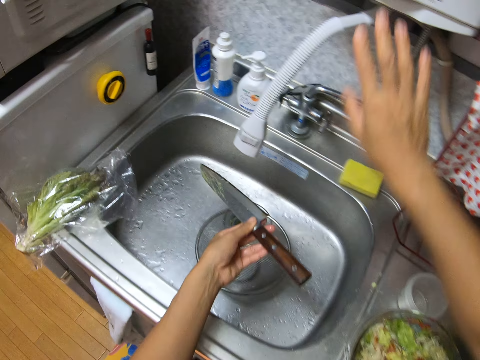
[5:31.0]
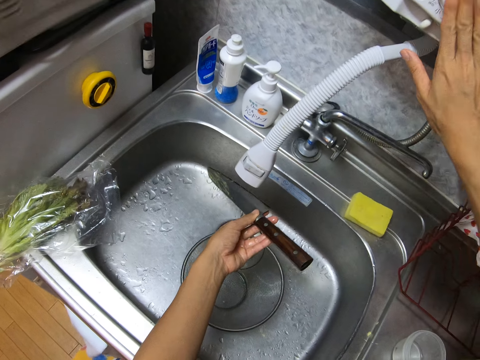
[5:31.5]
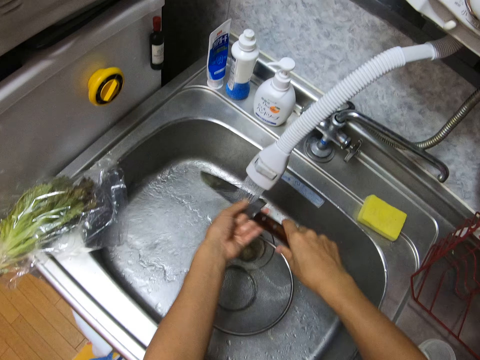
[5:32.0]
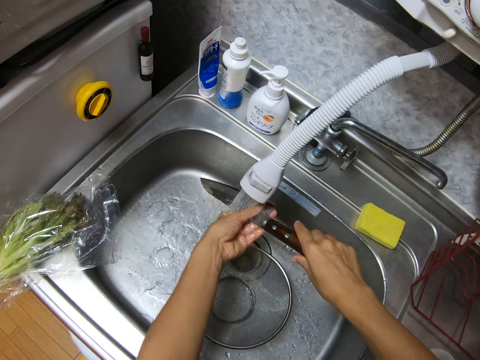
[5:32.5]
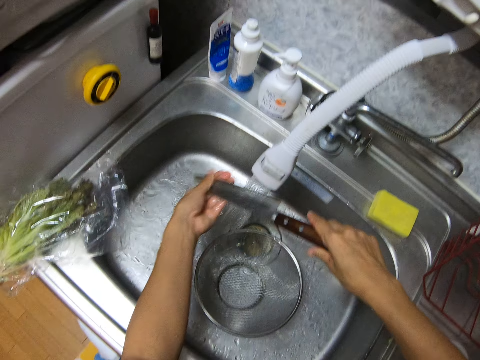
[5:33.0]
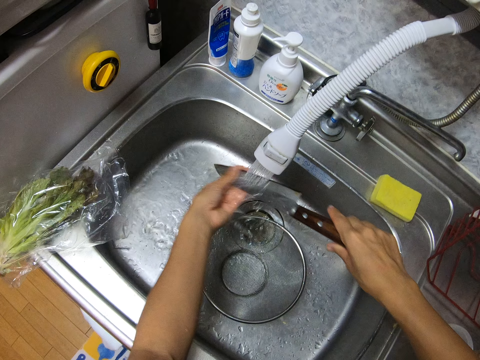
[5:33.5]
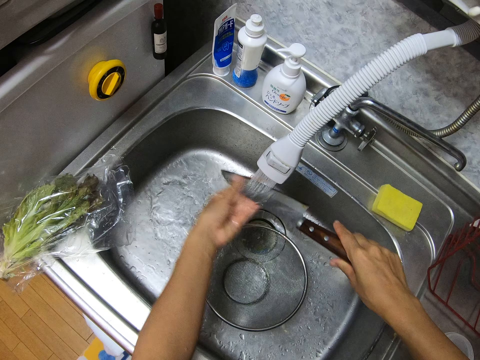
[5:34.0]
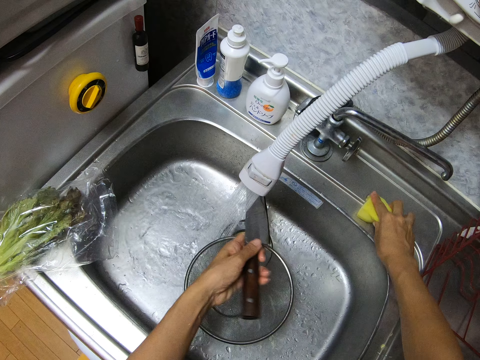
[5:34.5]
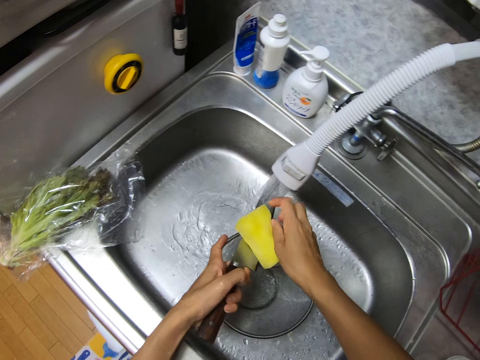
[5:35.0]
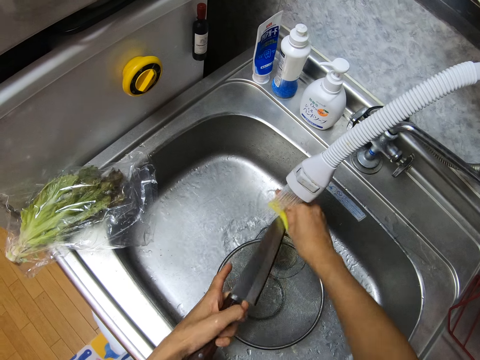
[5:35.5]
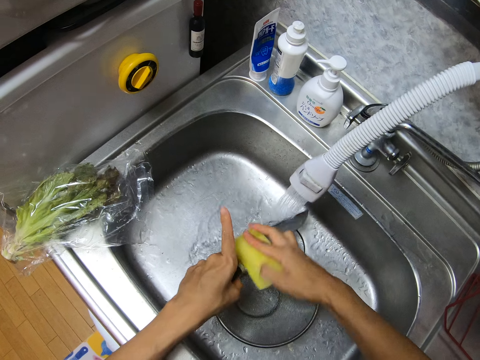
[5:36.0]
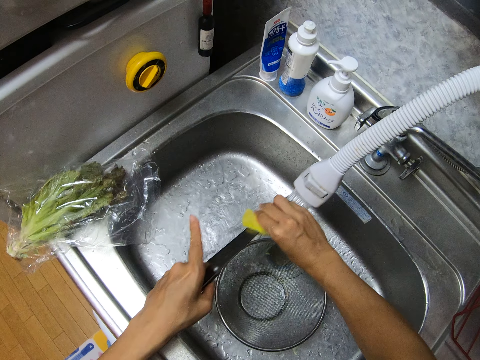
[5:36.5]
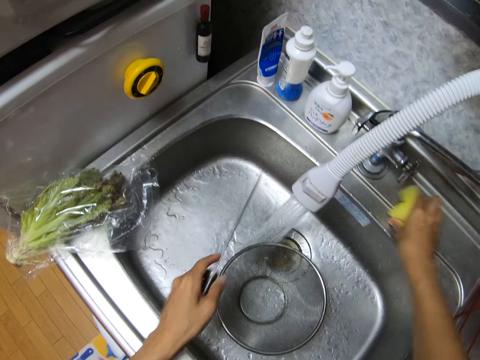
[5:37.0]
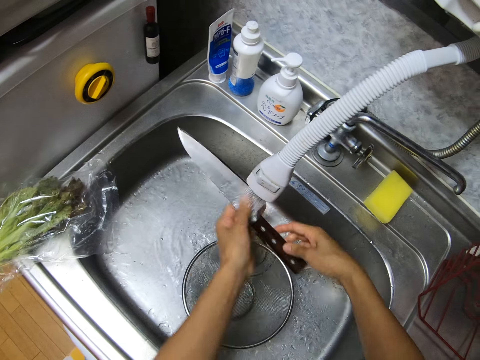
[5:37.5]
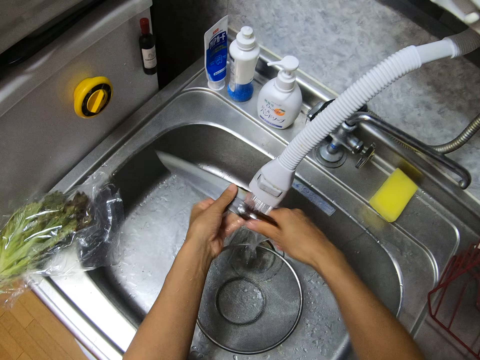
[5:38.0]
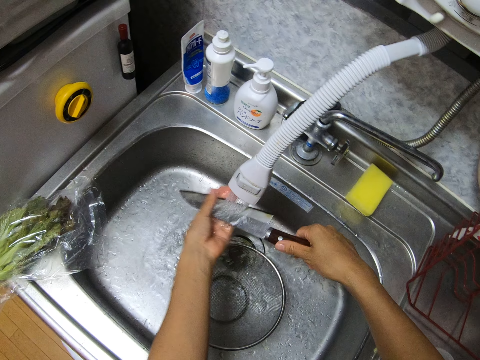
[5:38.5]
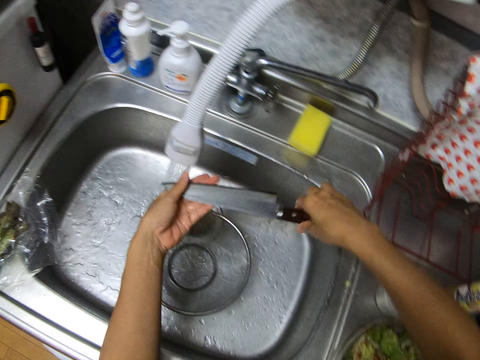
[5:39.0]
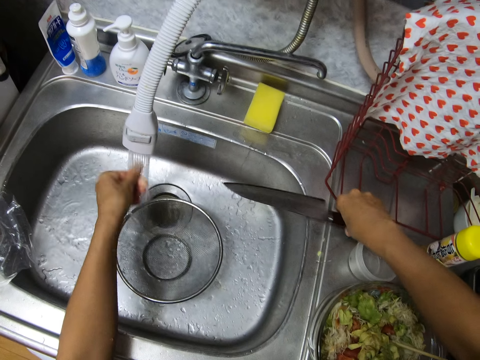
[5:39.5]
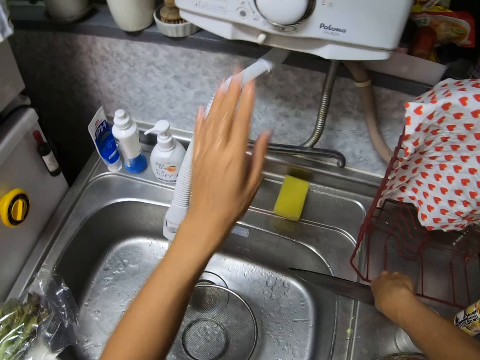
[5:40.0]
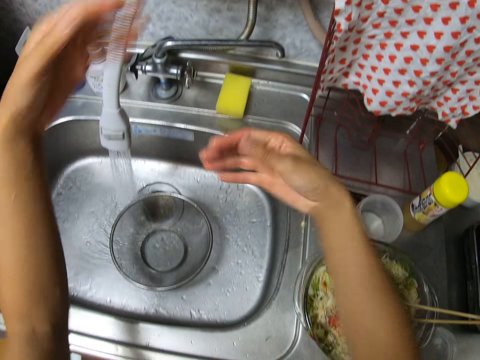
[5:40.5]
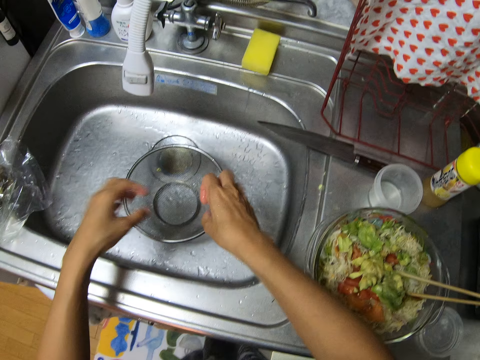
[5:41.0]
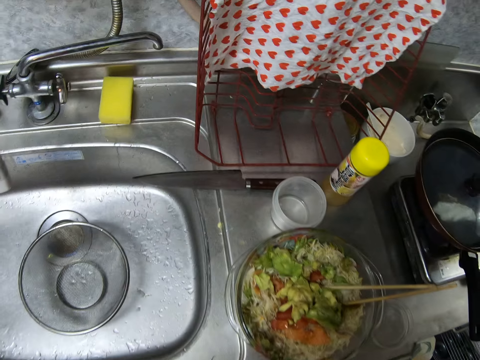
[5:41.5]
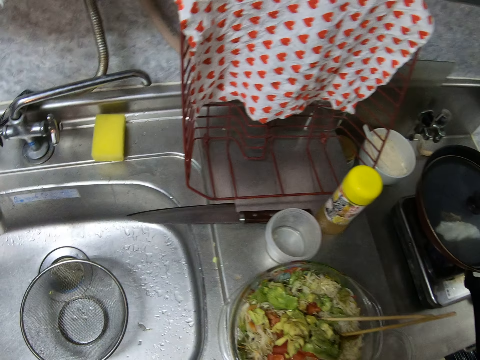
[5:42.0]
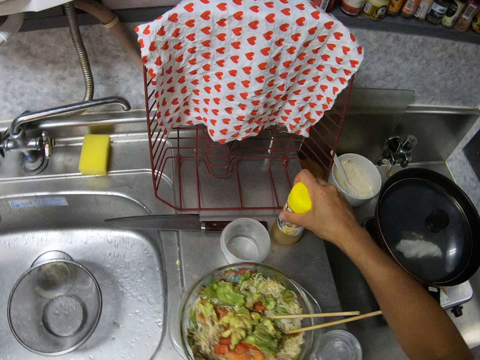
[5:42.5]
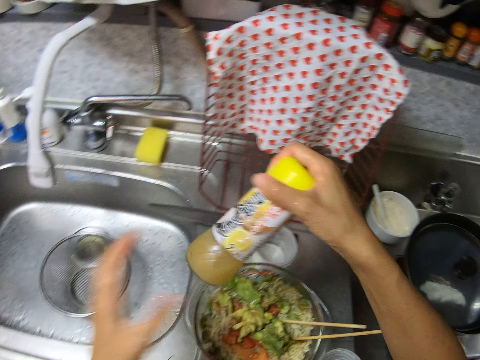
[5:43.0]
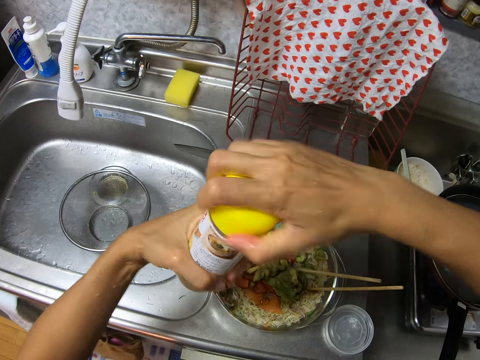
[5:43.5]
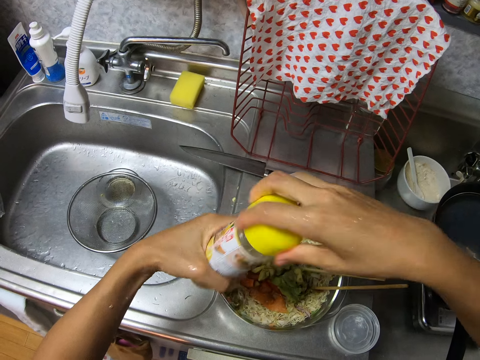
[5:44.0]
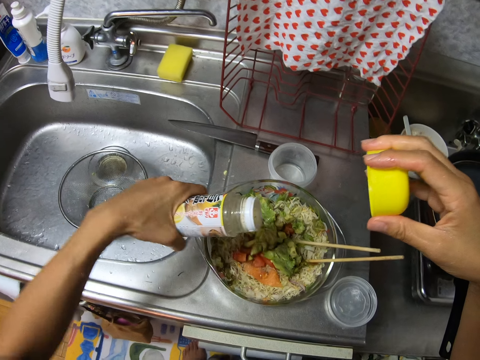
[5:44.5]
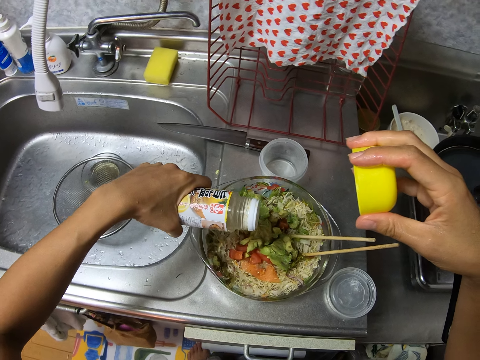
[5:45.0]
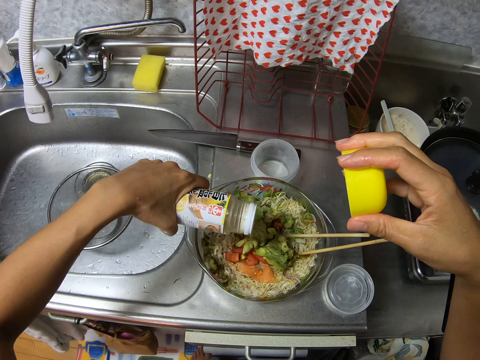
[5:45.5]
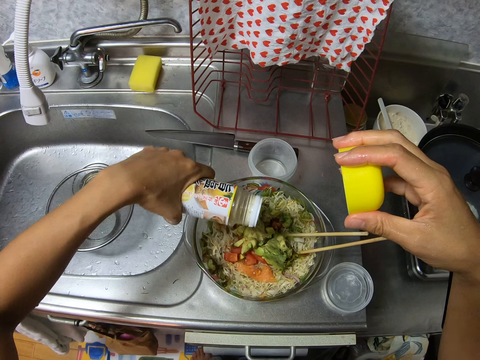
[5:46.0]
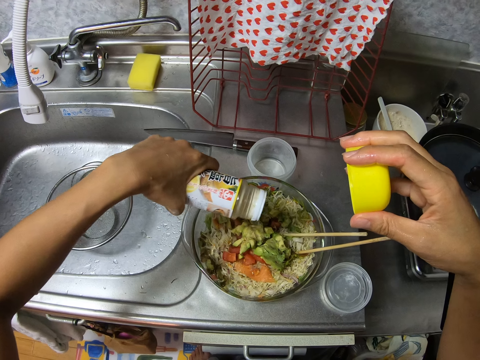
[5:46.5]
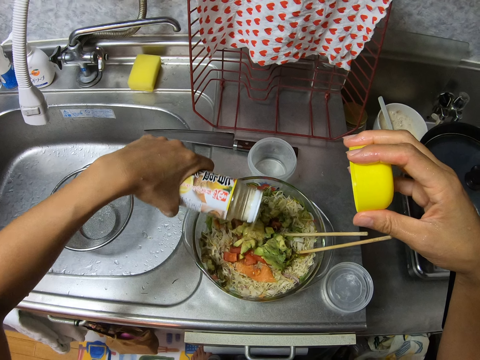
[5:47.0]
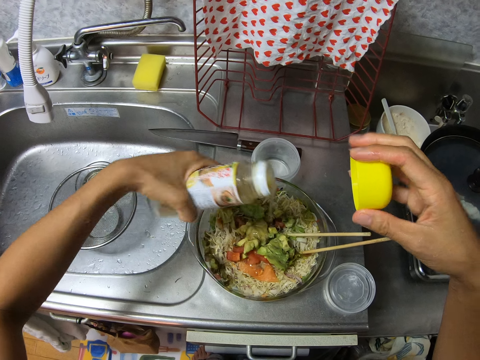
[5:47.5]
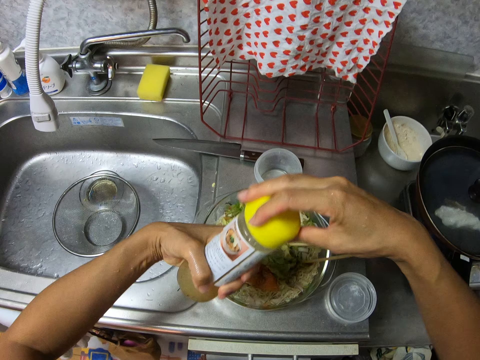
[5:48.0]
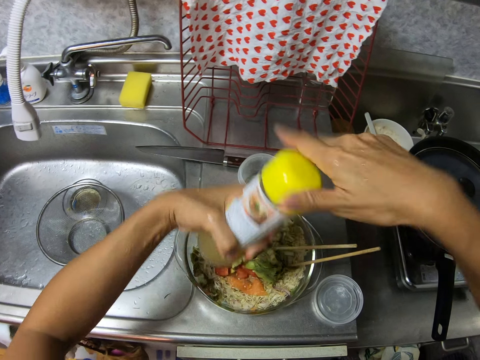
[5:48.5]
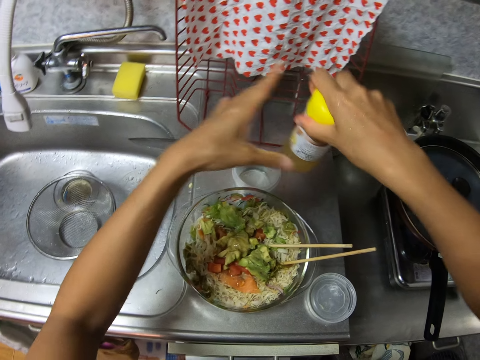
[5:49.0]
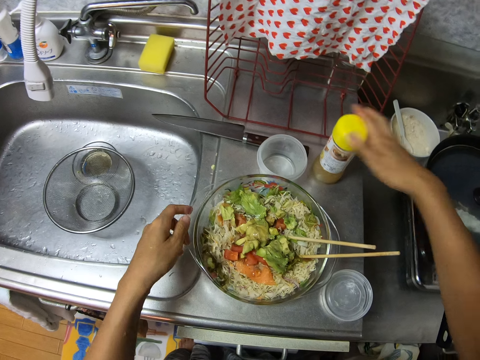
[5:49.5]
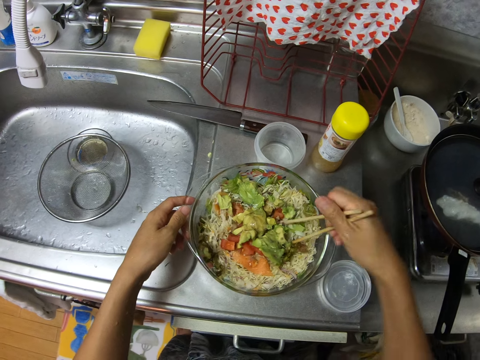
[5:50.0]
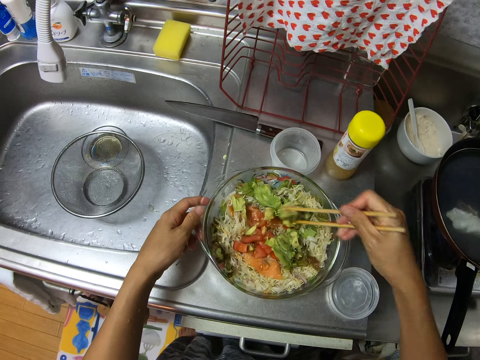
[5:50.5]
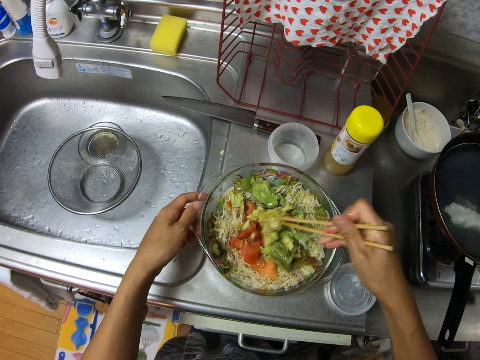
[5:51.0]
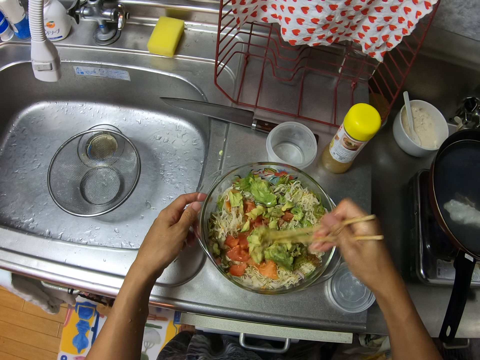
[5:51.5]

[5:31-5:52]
The camera wearer passes the knife to his left hand. He opens a tap with his right hand. He rinses the knife with his hands. He passes the knife to his left hand. He picks a sponge on the sink with his right hand. He washes the knife with the sponge in his right hand. He puts the sponge on the sink with his right hand. He rinses the knife with his hands. He puts the knife on the table top with his right hand. He closes the tap with his left hand. He picks a yellow plastic on the table top with his right hand. He holds the yellow plastic with his hands. He opens the yellow plastic with his right hand. He pours some oil from the yellow plastic on a vegetable salad in the glass bowl with his left hand. He closes the yellow plastic with his right hand. He puts the yellow plastic on the table top with his right hand. He holds the glass bowl with his left hand. He holds chopsticks in the glass bowl with his right hand. He mixes the vegetable salad in the glass bowl with the chopsticks in his right hand.

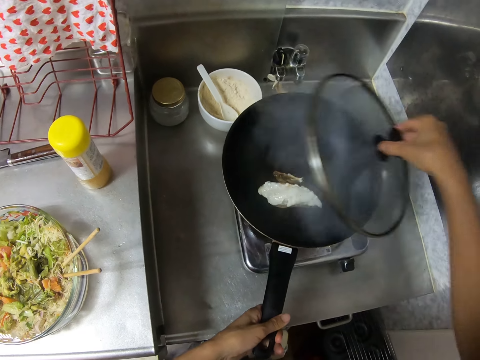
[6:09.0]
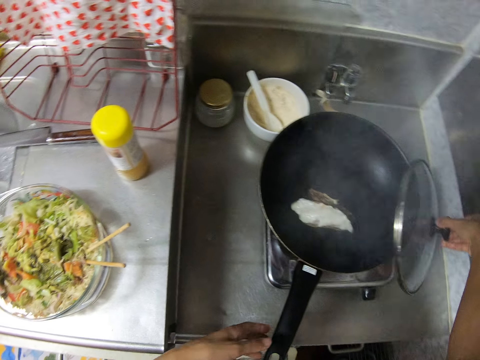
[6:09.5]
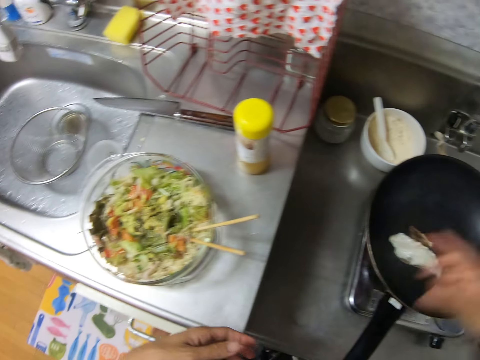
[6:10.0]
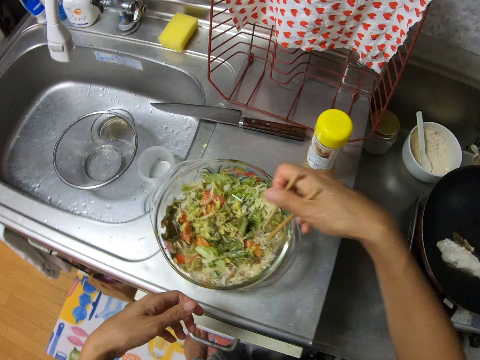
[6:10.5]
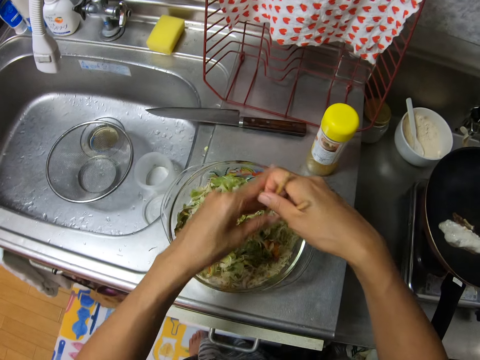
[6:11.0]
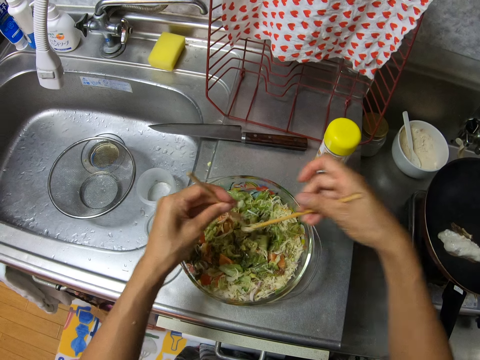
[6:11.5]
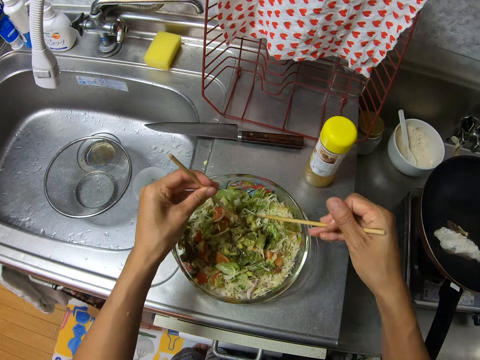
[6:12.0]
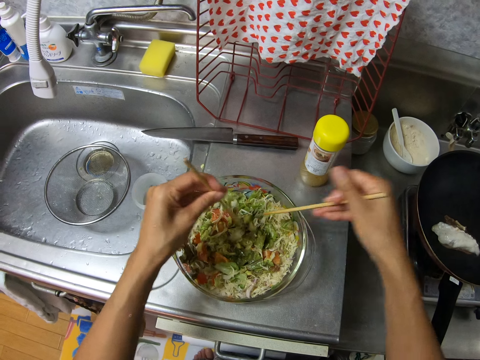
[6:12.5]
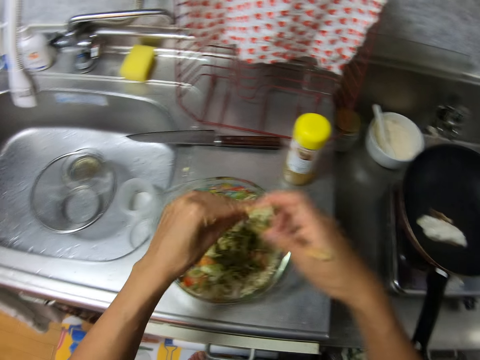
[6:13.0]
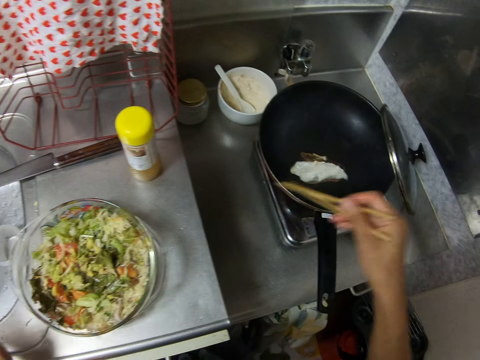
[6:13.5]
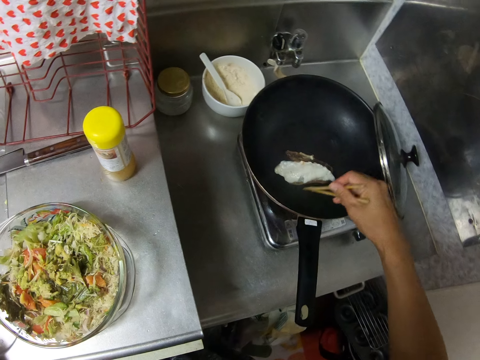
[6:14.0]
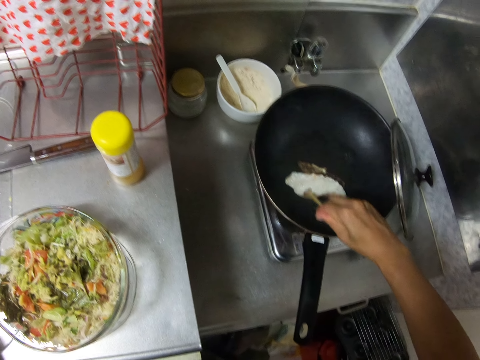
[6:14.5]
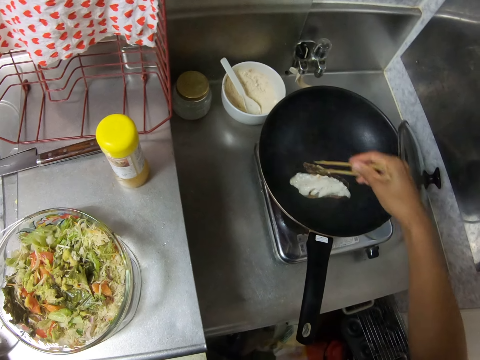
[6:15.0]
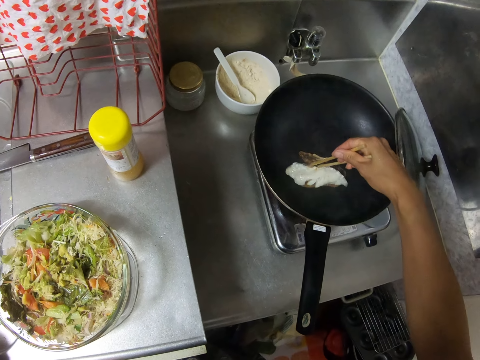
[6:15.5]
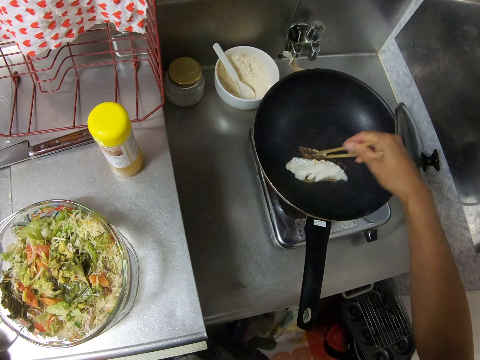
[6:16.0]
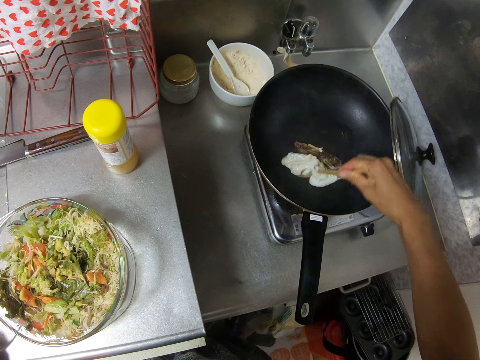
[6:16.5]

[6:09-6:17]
The camera wearer opens the frying pan lid. He puts the cover of the frying pan on the cooker with his right hand. He picks the chopsticks in the glass bowl with his right hand. He separates the chopsticks with his hands. He rubs the chopsticks against each other with his hands. He passes the chopstick to his right hand. He inspects the white cheese in the frying pan with the chopsticks in his right hand. He cooks the egg with the chopsticks.
